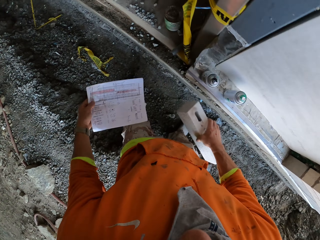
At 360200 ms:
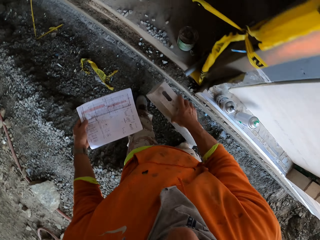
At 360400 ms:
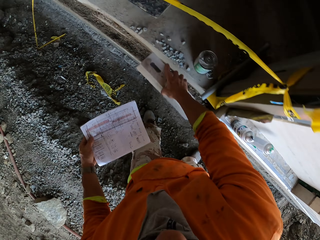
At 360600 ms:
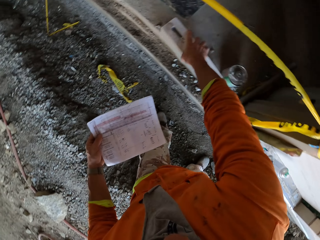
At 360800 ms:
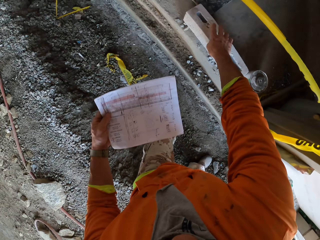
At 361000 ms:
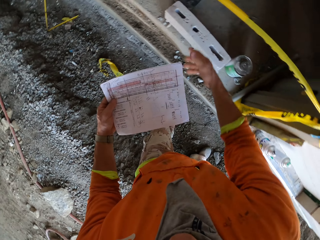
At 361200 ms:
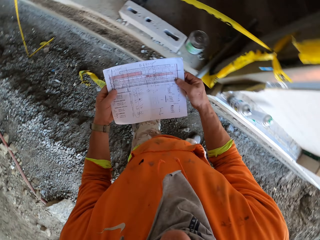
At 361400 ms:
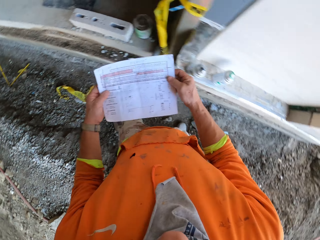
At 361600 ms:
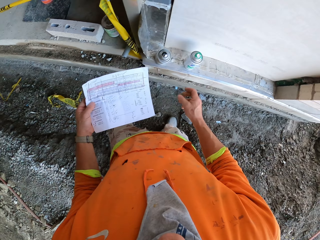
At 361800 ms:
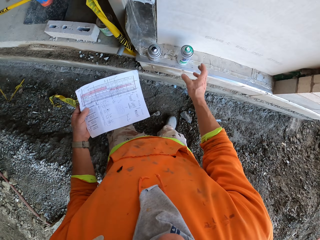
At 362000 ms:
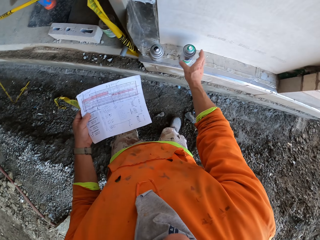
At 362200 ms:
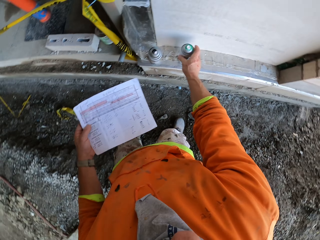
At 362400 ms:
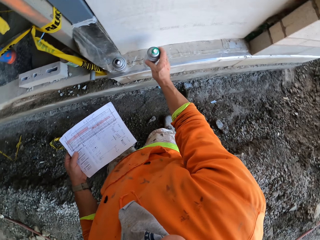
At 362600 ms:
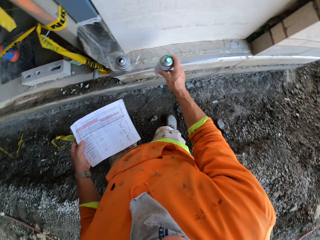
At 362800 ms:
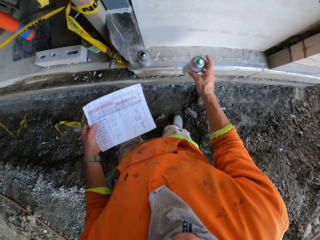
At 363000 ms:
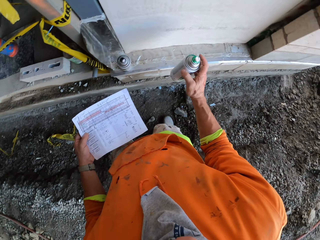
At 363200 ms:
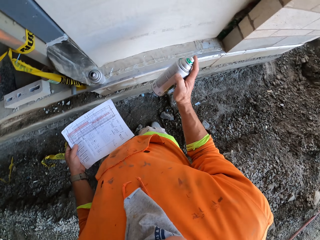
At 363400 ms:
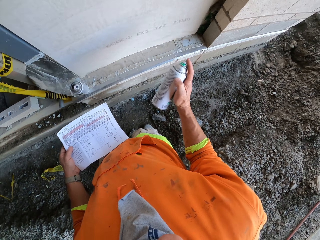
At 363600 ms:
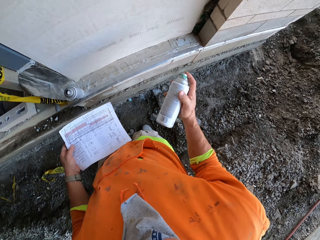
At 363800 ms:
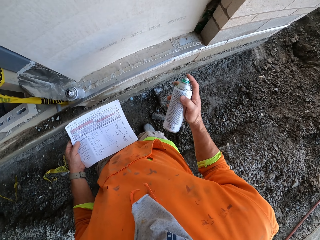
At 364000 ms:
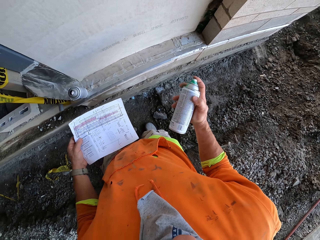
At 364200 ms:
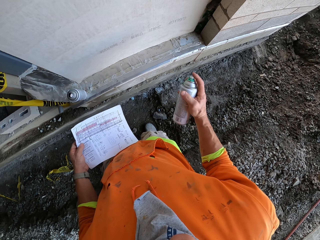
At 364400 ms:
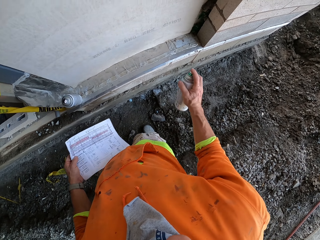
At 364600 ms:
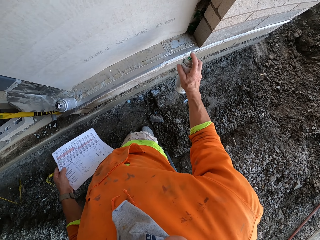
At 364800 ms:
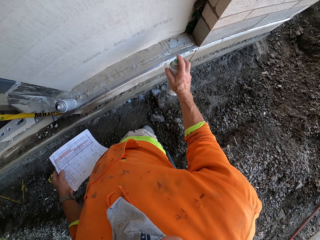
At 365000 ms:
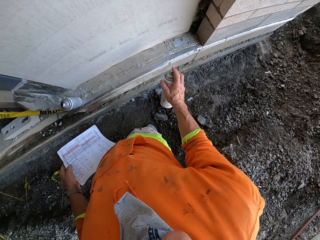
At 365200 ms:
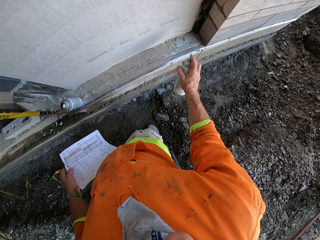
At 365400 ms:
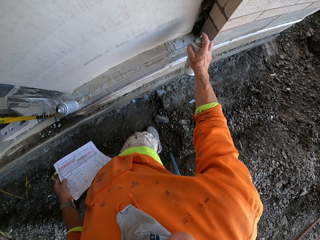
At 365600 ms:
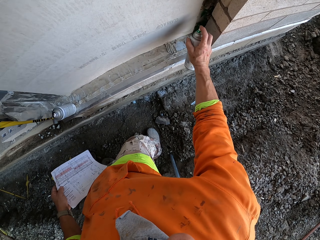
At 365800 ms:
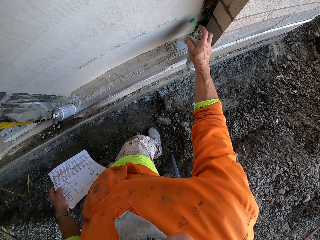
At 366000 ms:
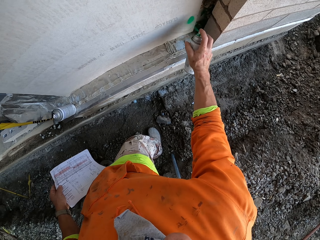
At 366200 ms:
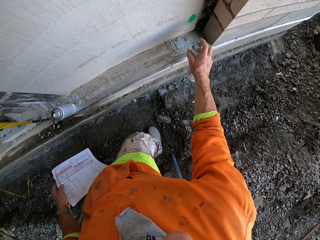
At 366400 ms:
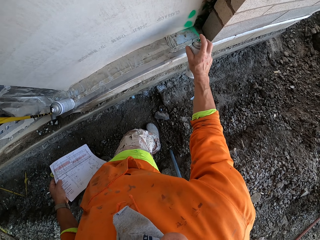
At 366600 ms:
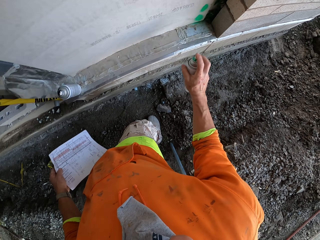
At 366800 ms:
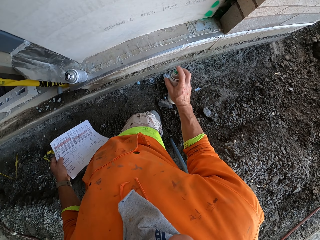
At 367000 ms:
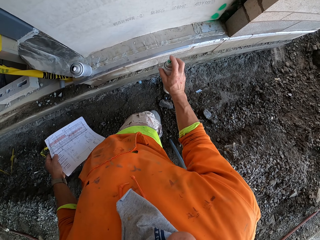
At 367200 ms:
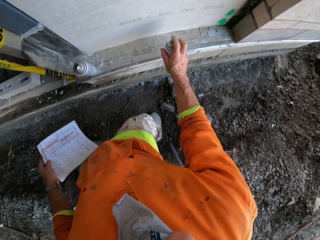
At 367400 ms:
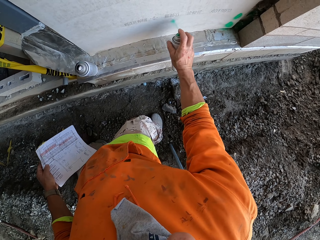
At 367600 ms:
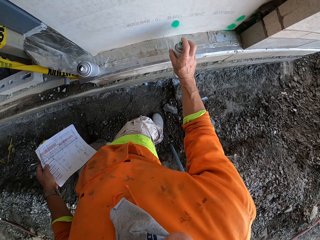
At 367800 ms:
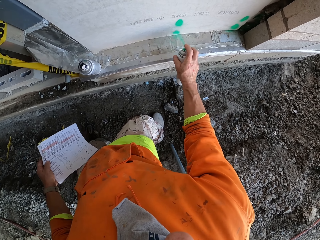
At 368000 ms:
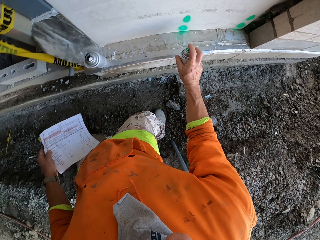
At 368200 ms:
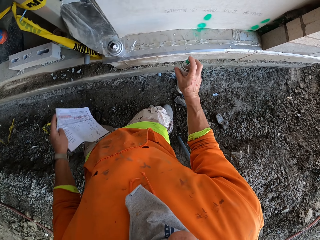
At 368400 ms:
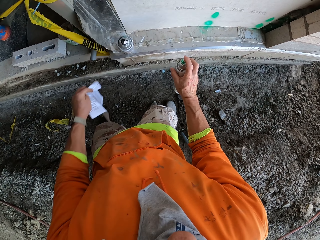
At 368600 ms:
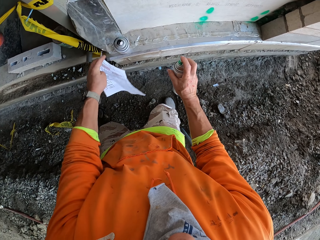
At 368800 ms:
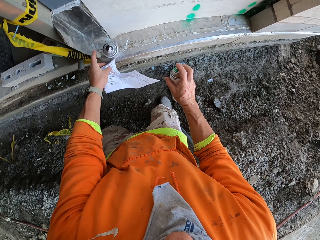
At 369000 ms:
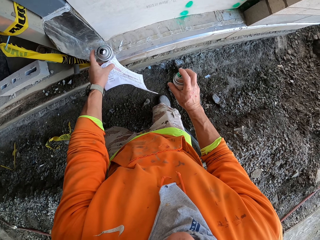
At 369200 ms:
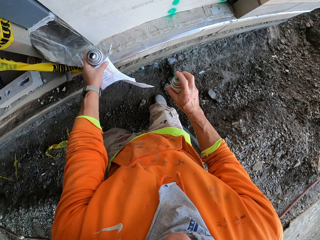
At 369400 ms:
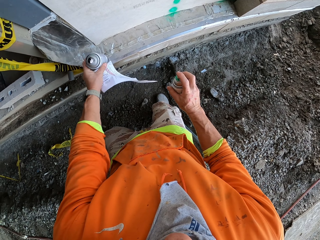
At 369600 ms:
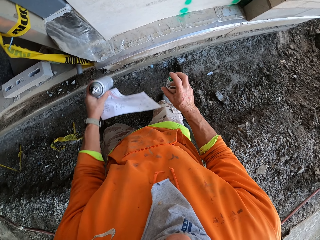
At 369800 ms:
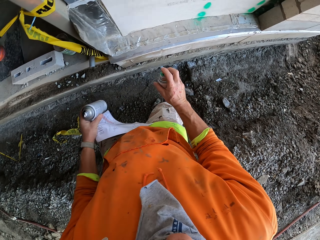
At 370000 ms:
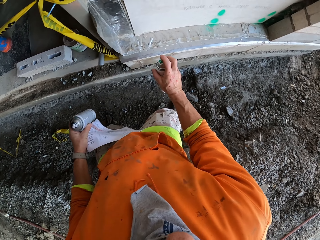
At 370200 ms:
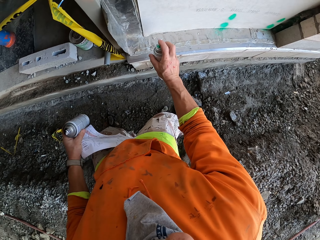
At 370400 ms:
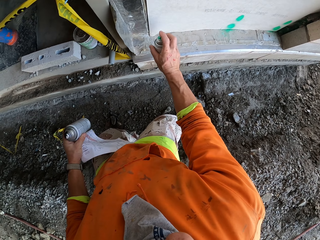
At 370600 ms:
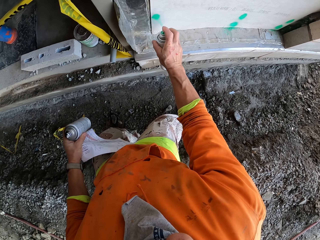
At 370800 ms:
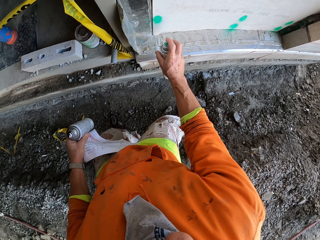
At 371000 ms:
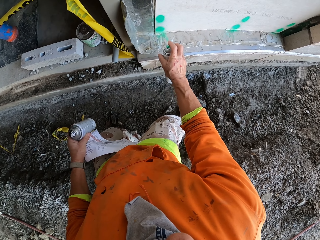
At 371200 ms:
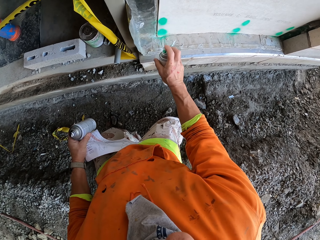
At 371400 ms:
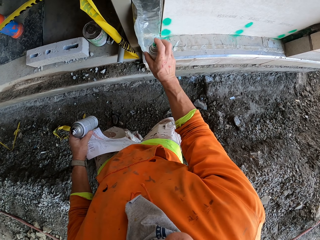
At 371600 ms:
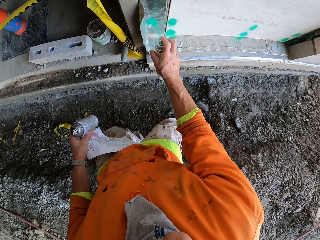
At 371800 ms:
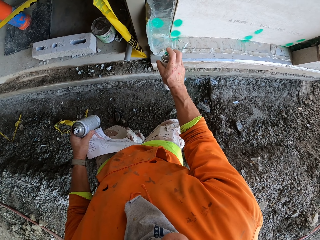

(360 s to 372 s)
The camera wearer puts the brick on the floor. They swing the right hand. They check the paper. They hold the paper with the right hand. They swing the right hand. They pick the spray paint can with the right hand. They swing the right hand. They spray on the wall using a spray paint. They swing the left hand. They pick the spray paint can with the left hand. They spray on the wall using the spray paint.

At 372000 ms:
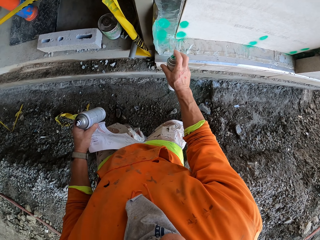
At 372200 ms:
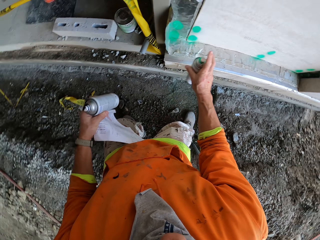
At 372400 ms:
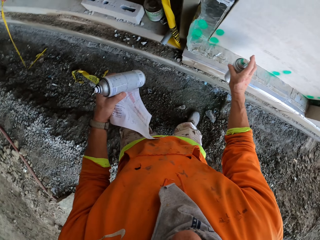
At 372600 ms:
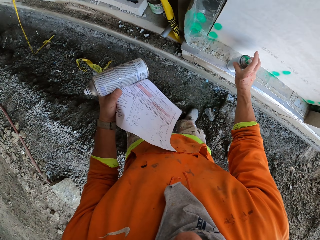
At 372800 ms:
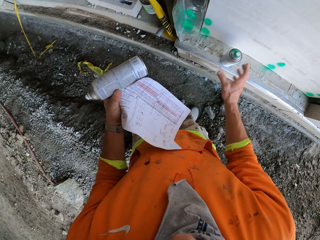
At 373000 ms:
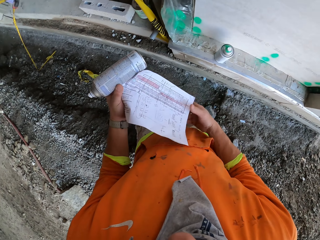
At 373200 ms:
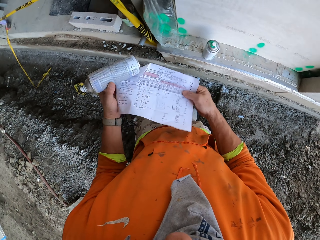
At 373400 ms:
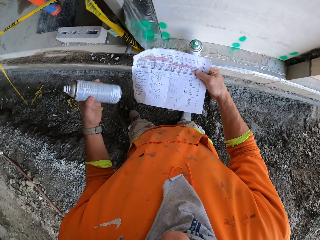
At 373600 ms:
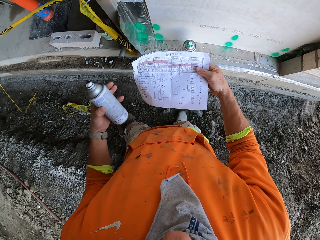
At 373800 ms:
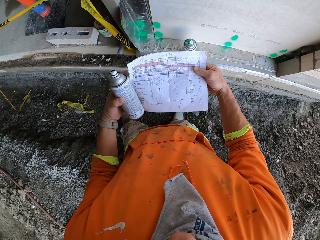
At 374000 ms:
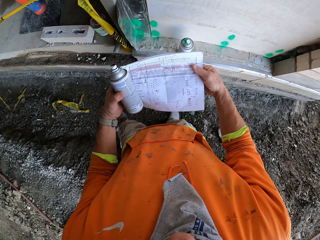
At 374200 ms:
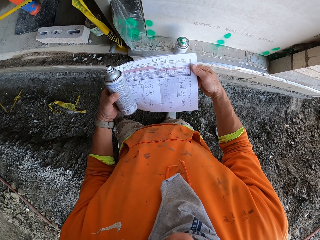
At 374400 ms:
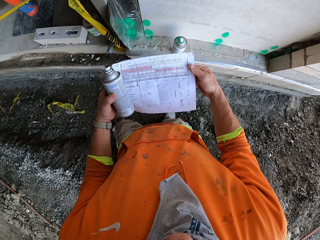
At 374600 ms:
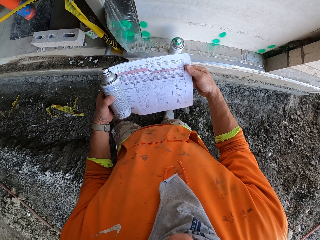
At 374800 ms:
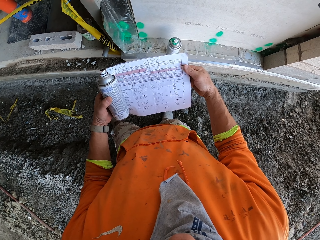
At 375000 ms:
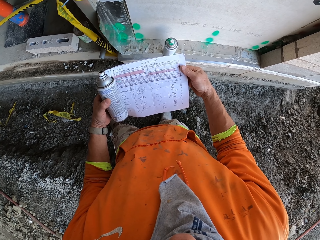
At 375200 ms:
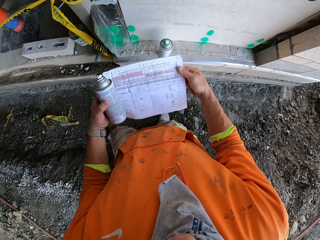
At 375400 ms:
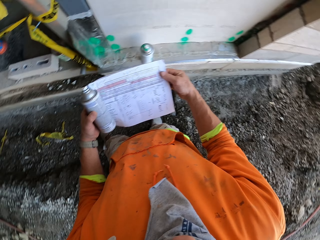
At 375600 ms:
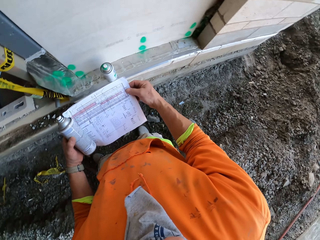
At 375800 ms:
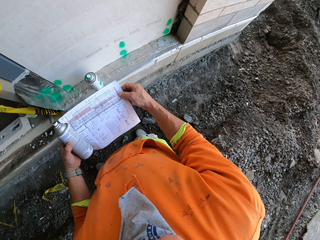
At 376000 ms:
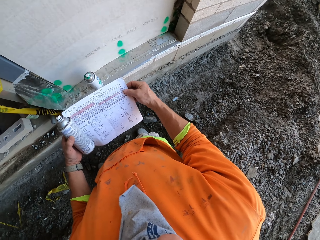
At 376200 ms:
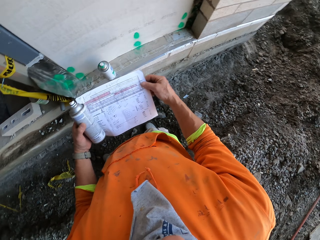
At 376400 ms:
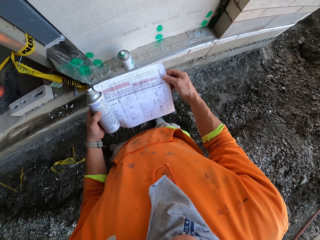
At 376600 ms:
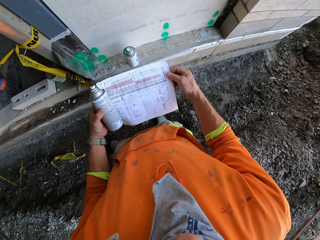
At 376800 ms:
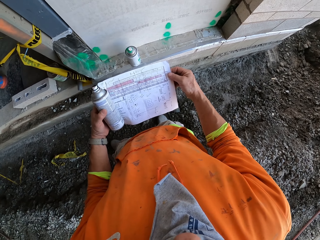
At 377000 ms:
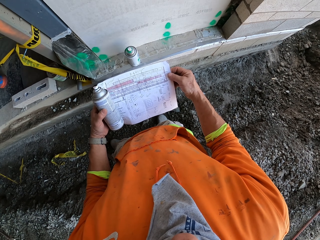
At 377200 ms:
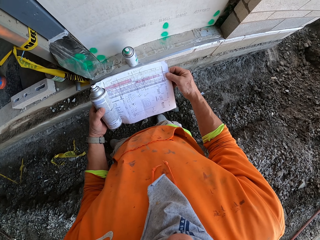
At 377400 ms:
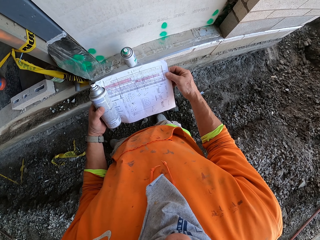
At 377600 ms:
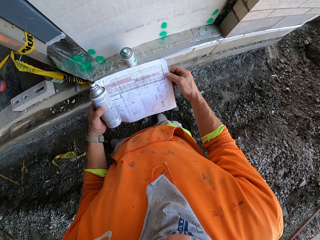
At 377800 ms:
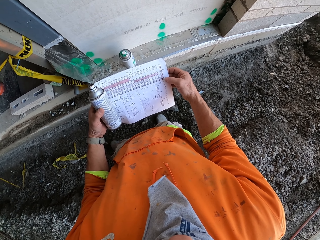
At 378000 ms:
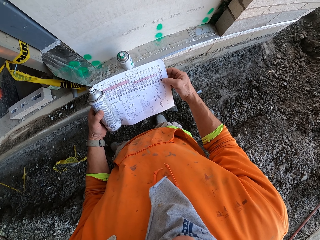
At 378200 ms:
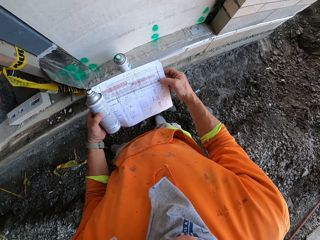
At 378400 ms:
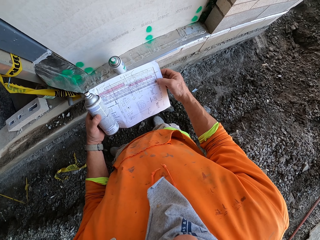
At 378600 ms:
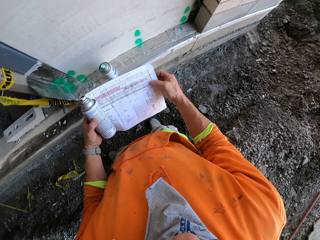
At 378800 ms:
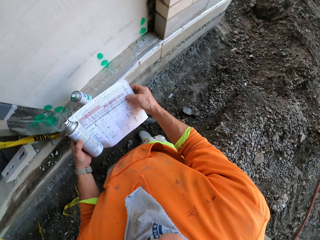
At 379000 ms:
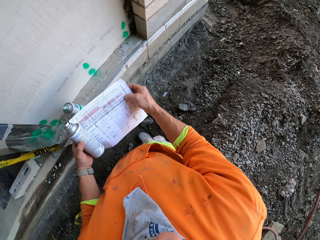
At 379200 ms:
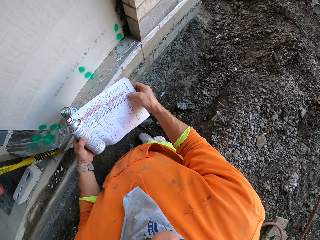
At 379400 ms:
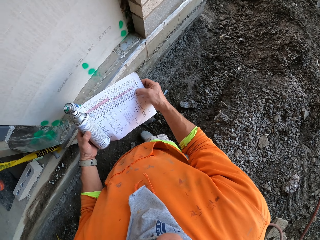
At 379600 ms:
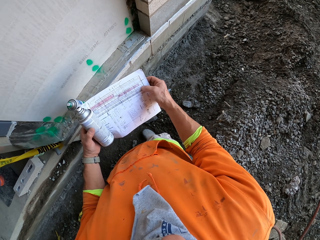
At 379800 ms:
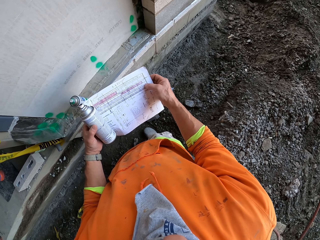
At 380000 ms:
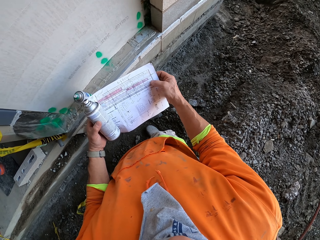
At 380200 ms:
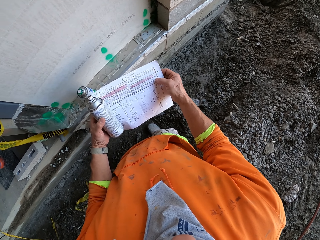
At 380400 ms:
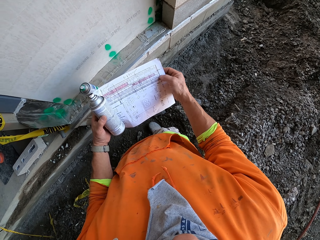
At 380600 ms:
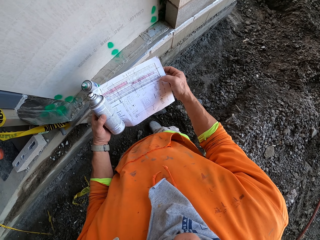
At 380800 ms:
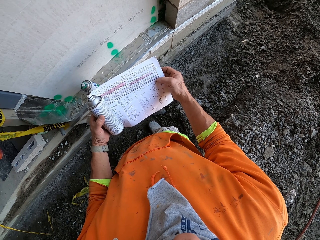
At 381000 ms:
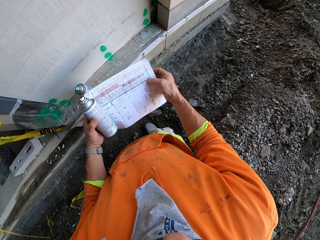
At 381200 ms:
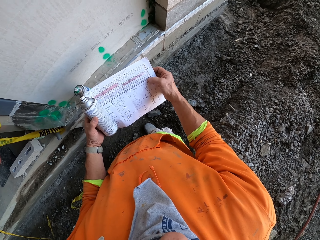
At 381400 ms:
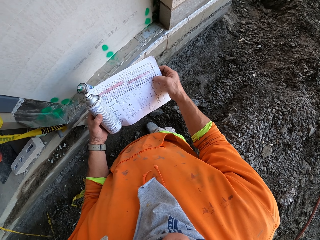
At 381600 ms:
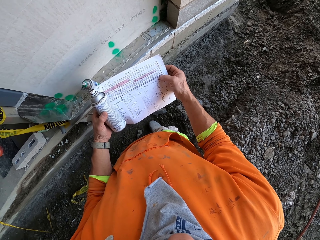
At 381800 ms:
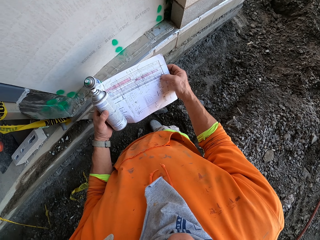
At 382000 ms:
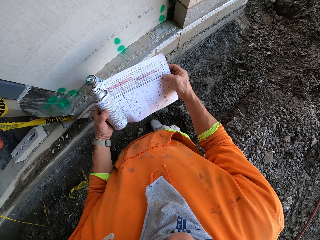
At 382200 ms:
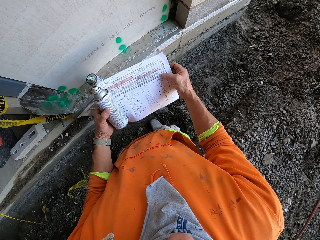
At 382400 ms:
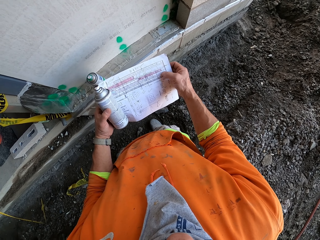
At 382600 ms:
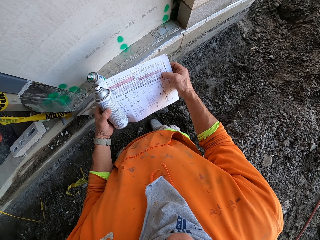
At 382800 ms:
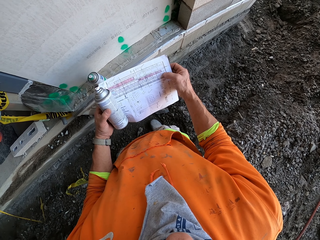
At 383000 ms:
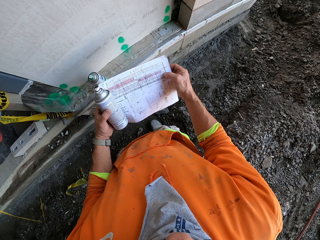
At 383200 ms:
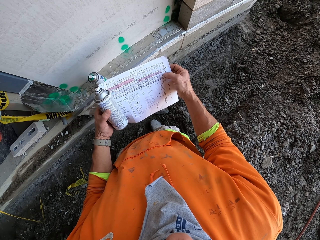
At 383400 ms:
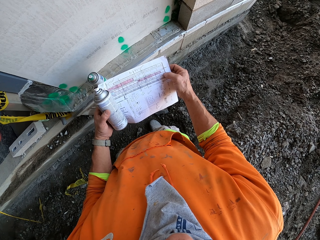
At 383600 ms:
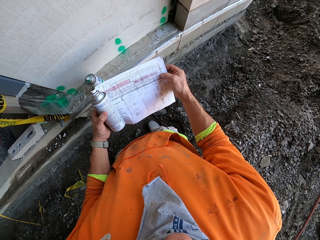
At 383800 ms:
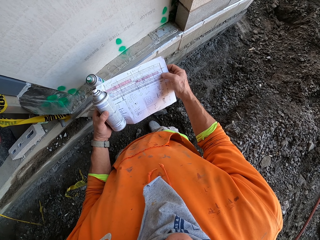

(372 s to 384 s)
The camera wearer puts the green spray paint on the floor. They check the paper, hold the paper with the right hand, and swing the left hand.
